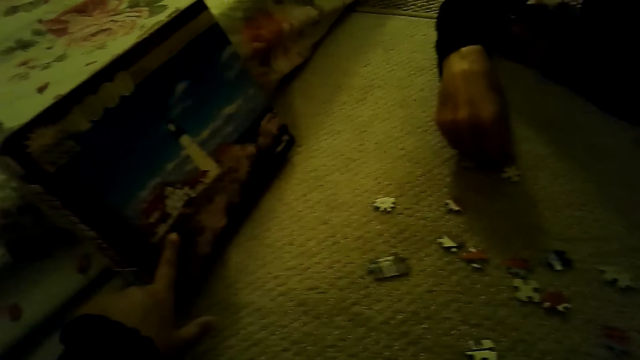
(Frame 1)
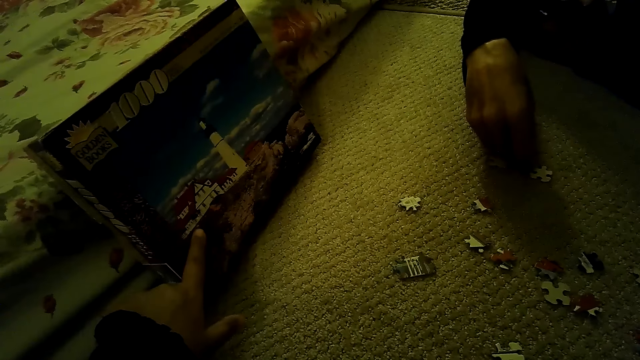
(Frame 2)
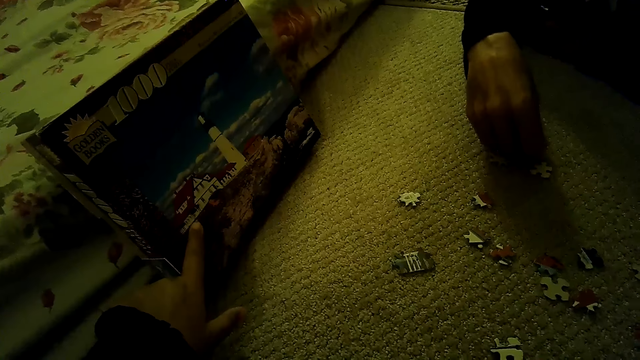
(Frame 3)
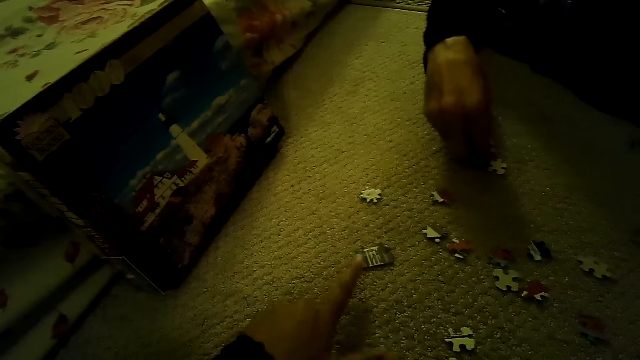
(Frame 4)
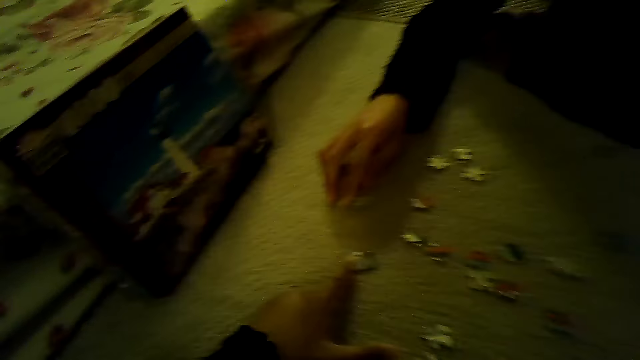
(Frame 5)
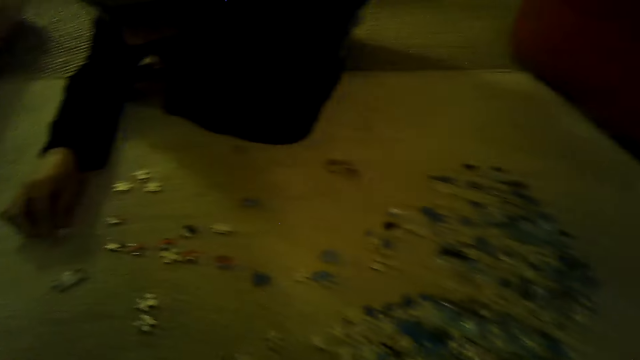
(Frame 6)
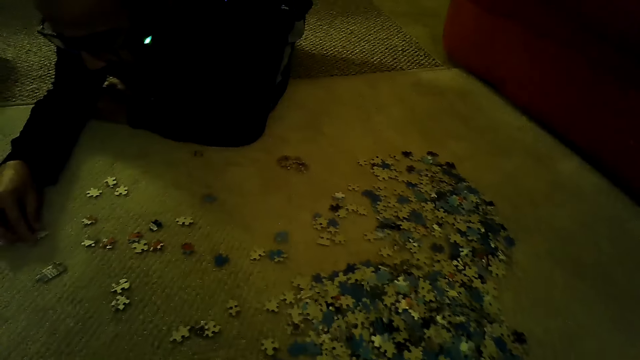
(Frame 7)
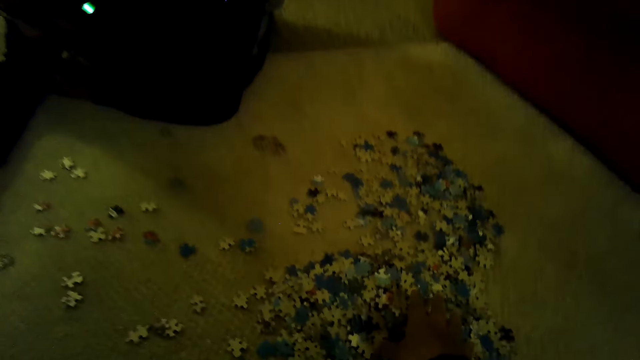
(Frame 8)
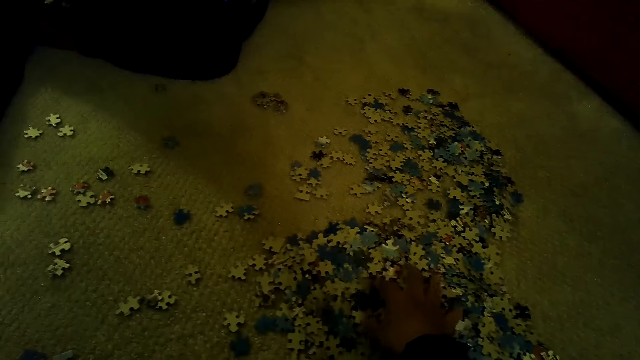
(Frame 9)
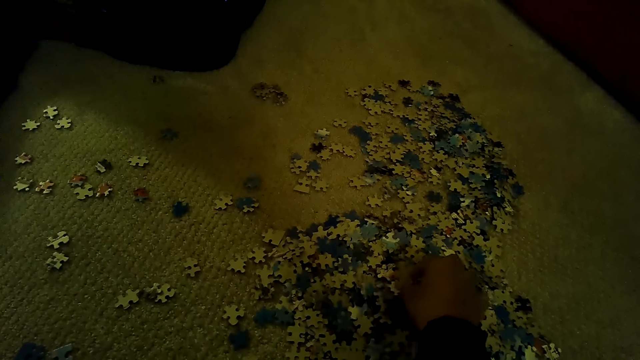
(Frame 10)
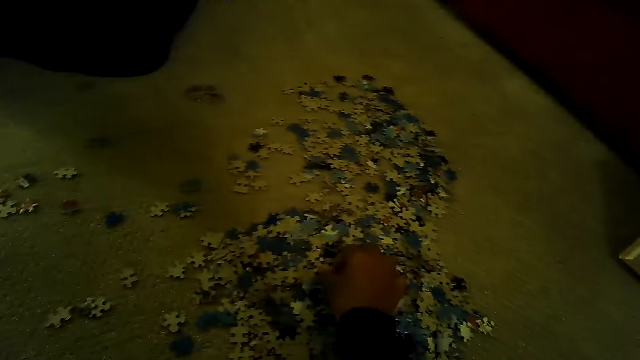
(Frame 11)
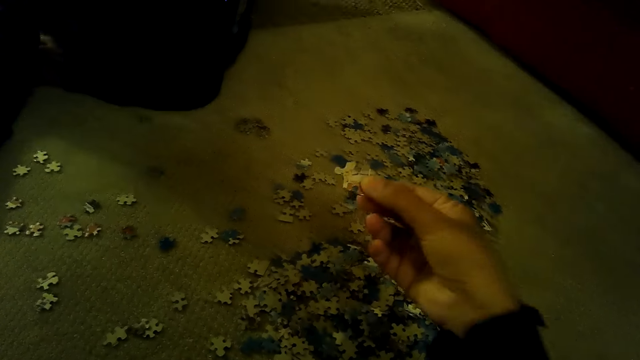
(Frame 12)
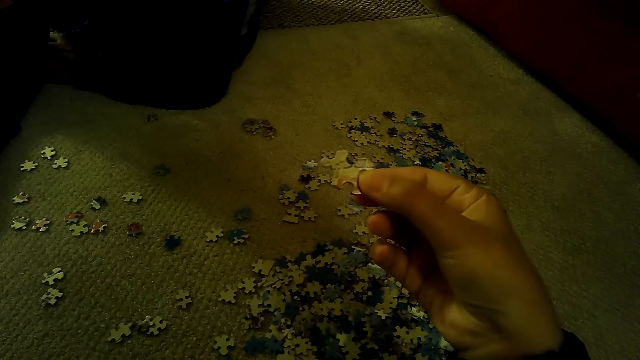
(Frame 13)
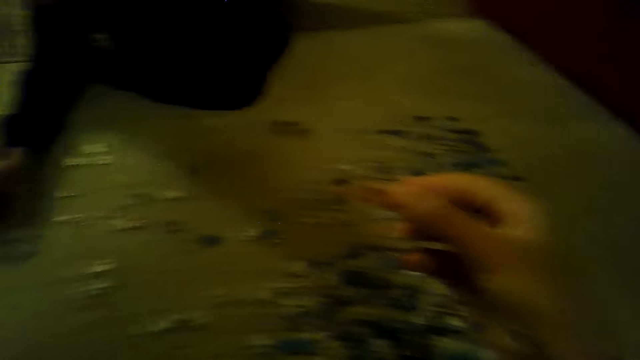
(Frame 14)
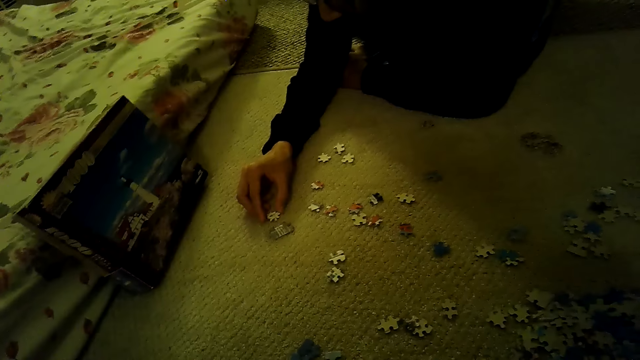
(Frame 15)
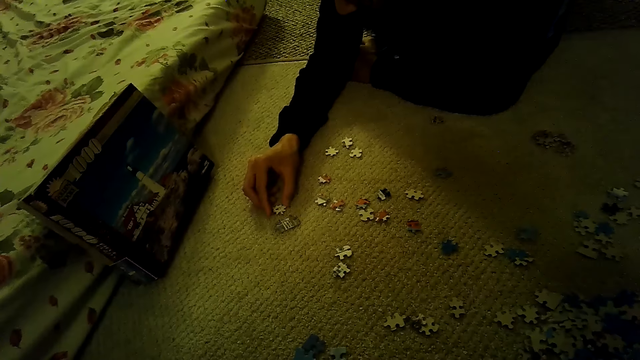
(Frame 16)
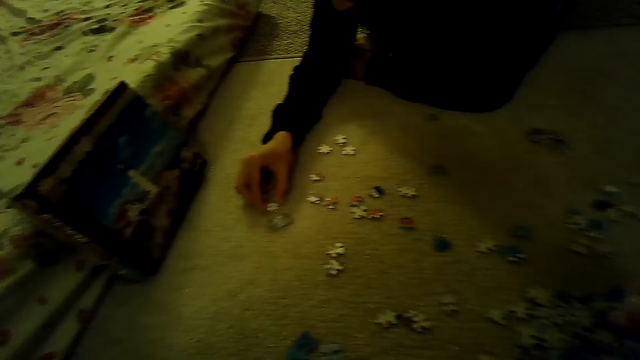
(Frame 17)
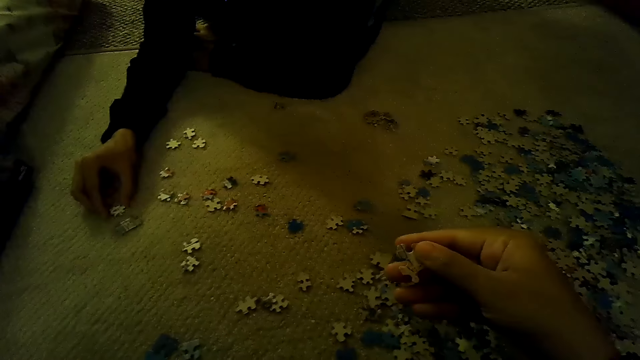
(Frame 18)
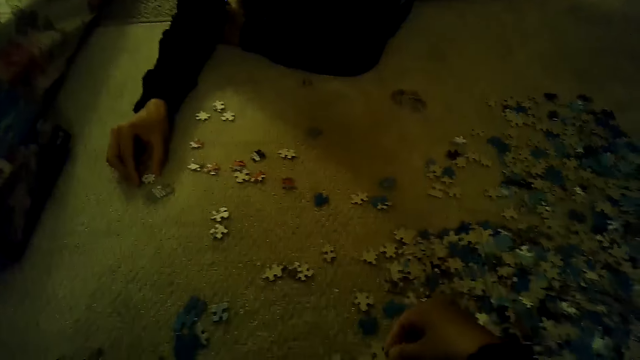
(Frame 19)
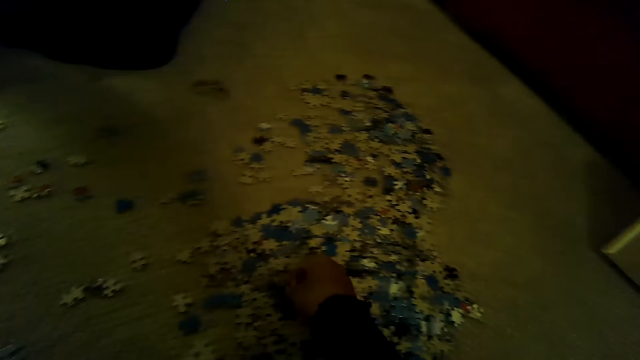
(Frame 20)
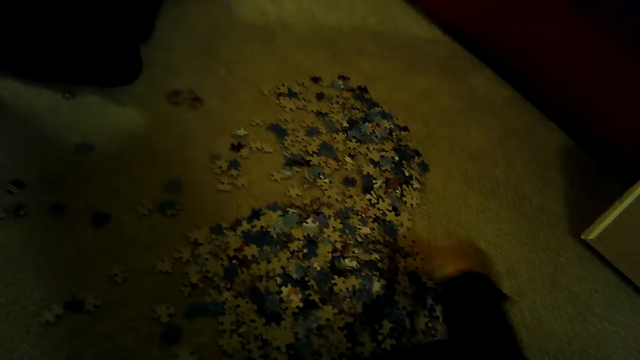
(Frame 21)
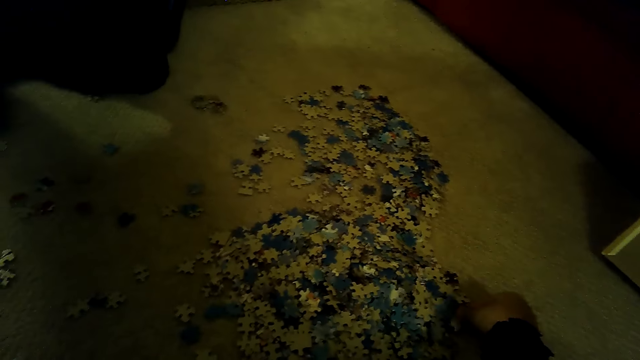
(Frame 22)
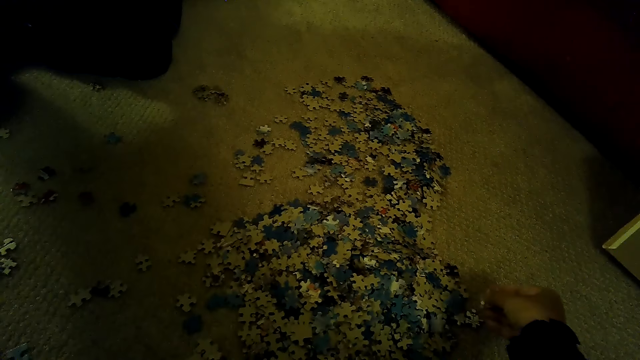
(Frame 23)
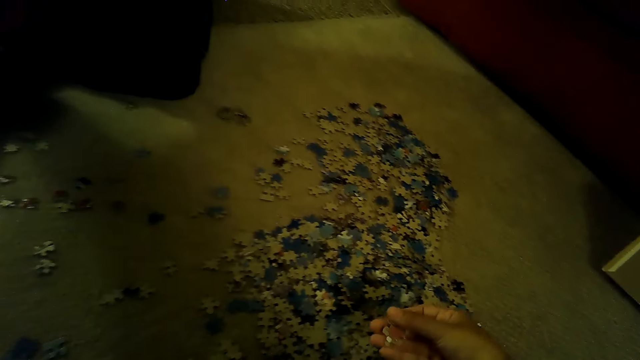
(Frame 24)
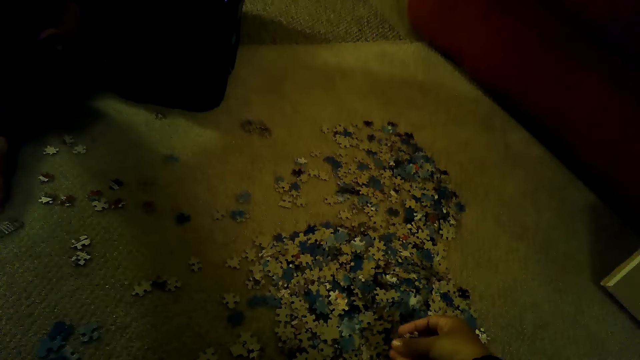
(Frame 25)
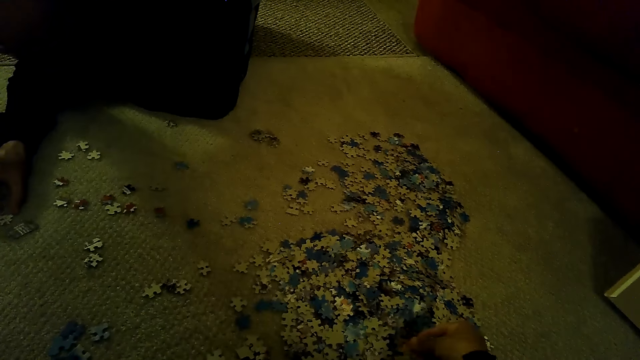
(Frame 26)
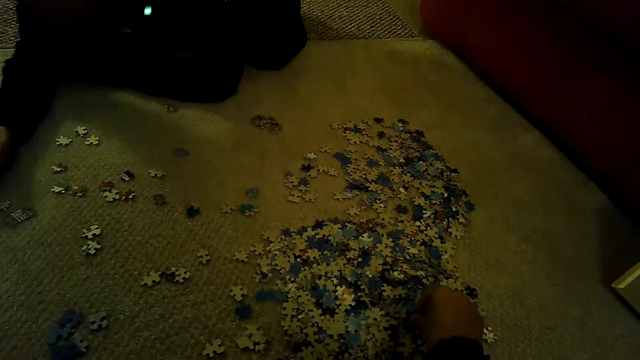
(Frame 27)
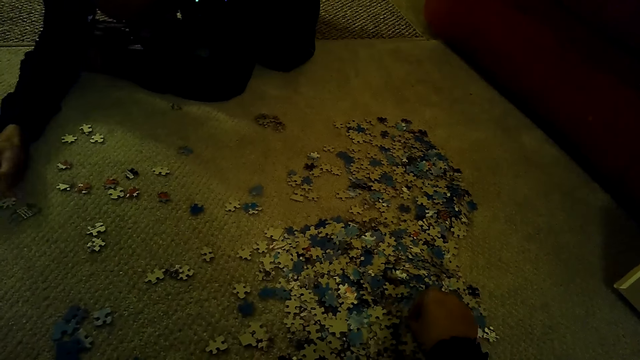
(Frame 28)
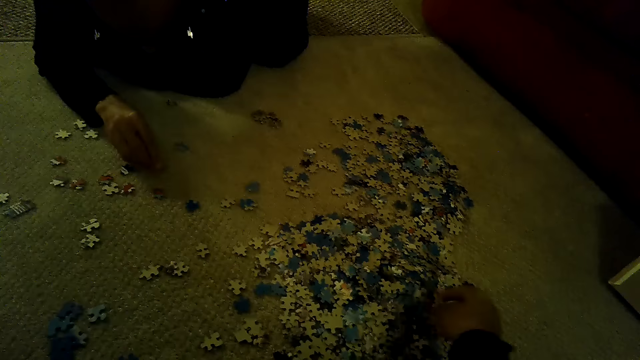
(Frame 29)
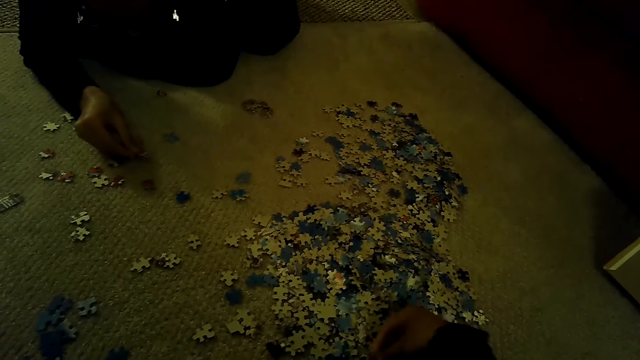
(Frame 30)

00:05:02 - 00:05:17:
The camera wearer touches the box with the left hand. They point at the jigsaw puzzle box. They touch a piece of the jigsaw with the left hand. They sort the pieces of a jigsaw puzzle. A man plays the jigsaw puzzle. The camera wearer picks up a jigsaw puzzle piece. They stare at the box. They look around. They stare at the pieces of the jigsaw puzzle. They sort the pieces of the jigsaw puzzle. They pick up jigsaw puzzle pieces.

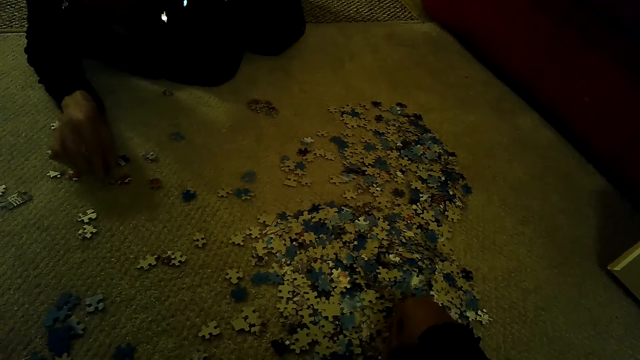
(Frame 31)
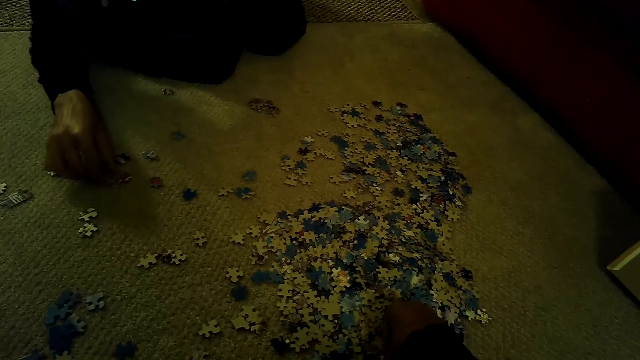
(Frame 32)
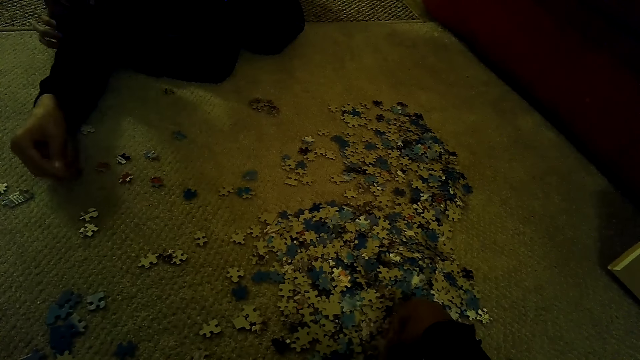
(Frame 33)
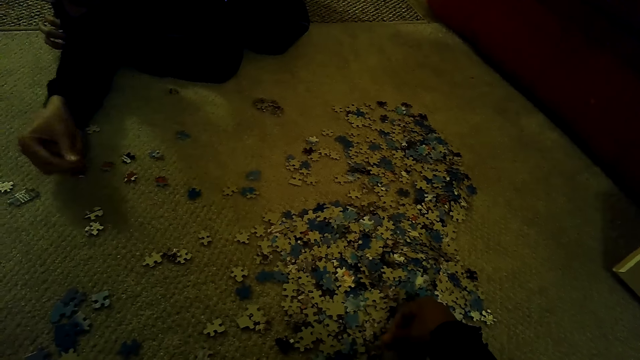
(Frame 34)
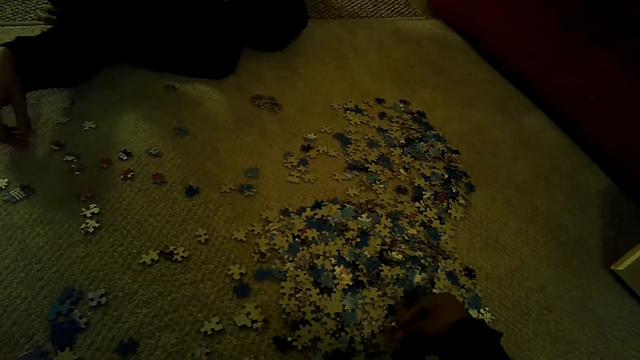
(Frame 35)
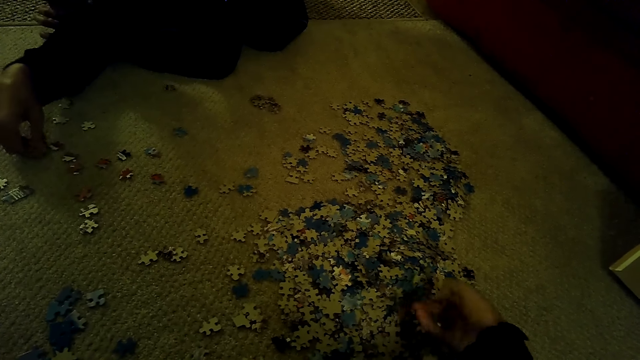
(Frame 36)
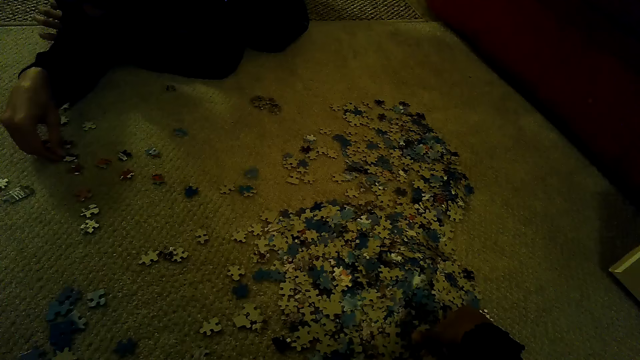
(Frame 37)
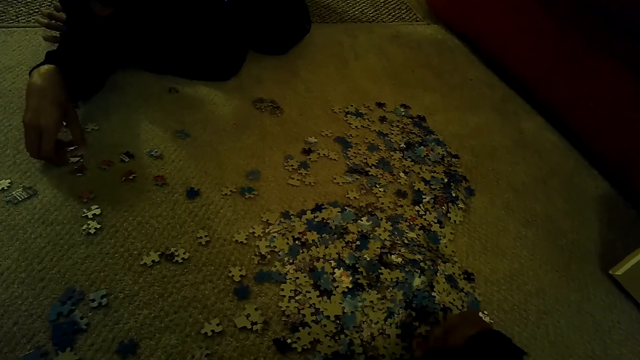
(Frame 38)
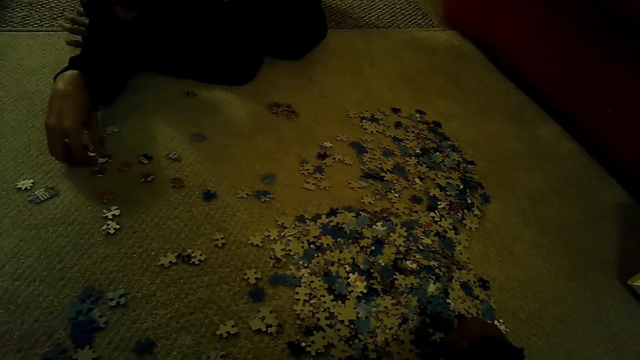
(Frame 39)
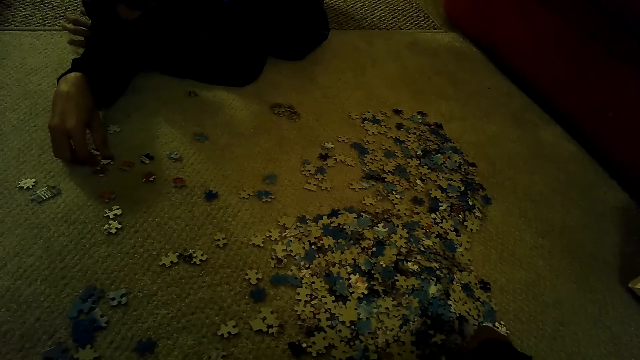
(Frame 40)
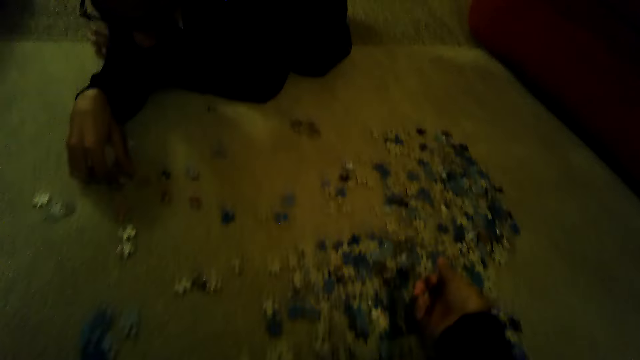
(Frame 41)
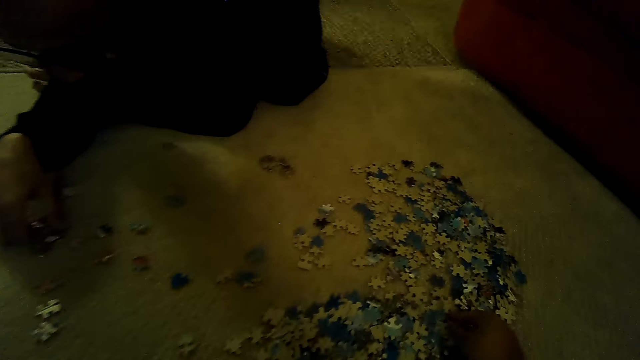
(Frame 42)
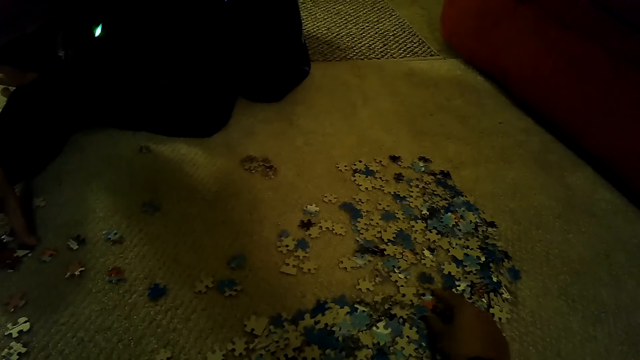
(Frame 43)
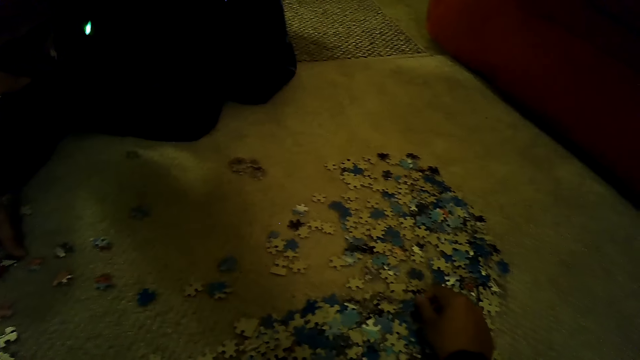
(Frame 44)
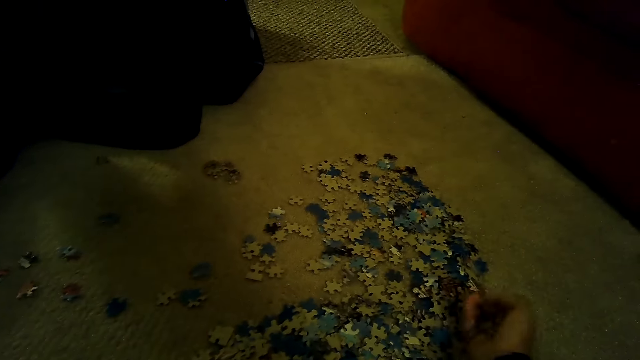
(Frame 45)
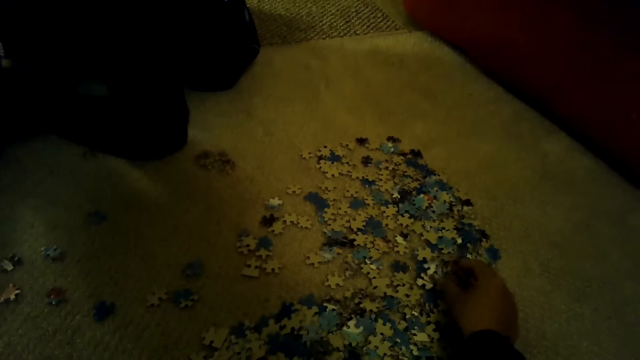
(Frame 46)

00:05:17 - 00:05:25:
A man plays the jigsaw puzzle.
